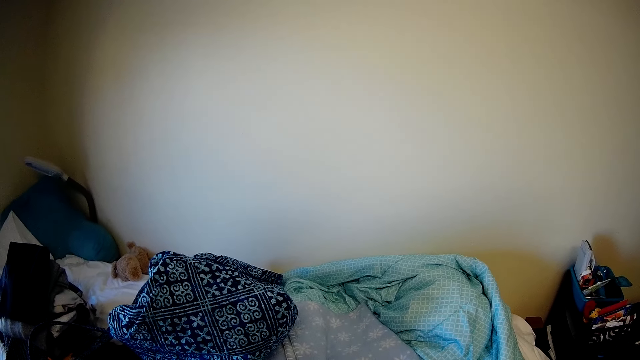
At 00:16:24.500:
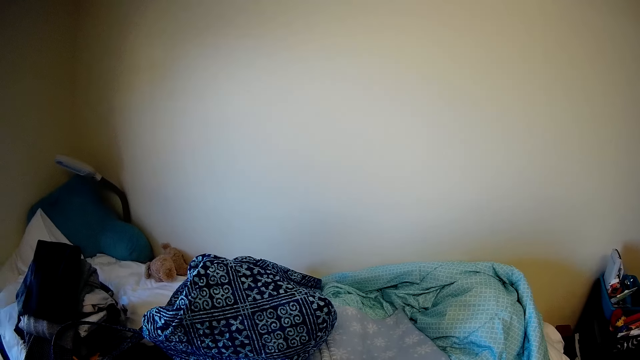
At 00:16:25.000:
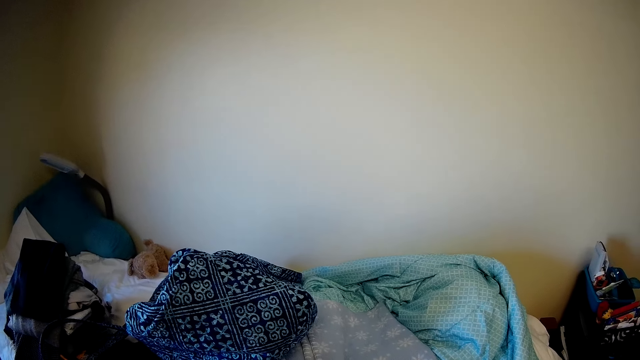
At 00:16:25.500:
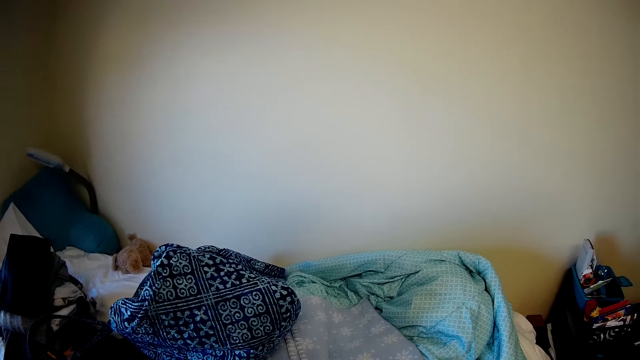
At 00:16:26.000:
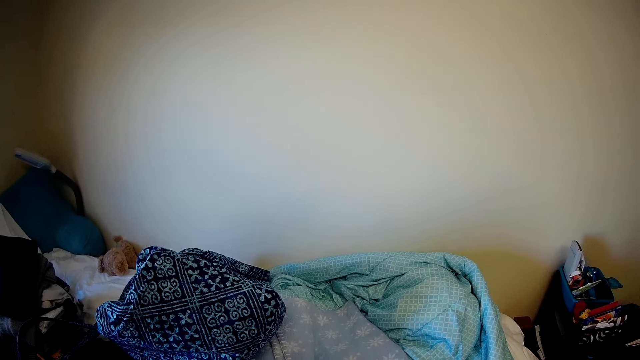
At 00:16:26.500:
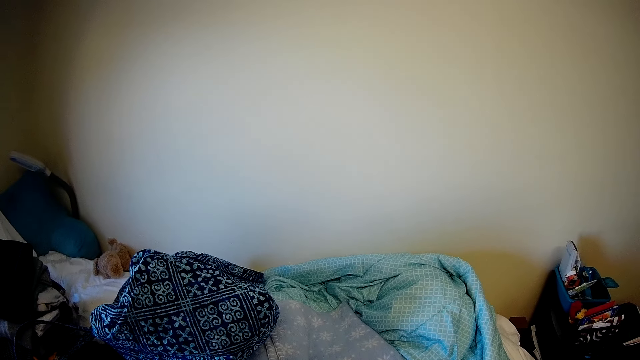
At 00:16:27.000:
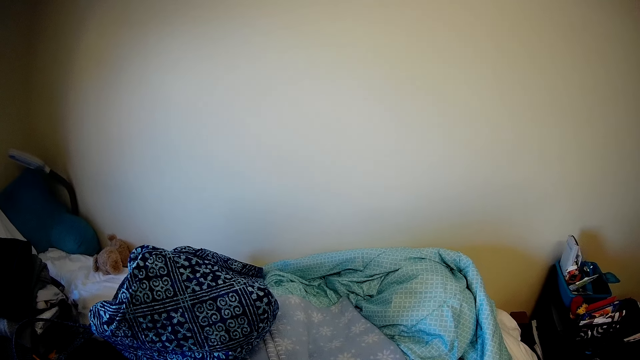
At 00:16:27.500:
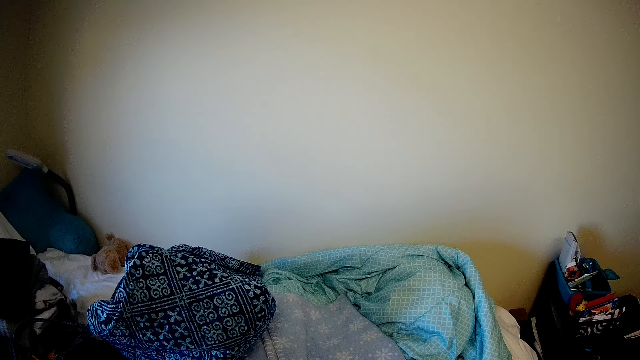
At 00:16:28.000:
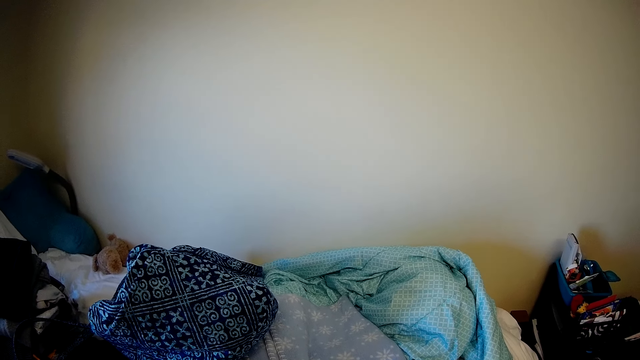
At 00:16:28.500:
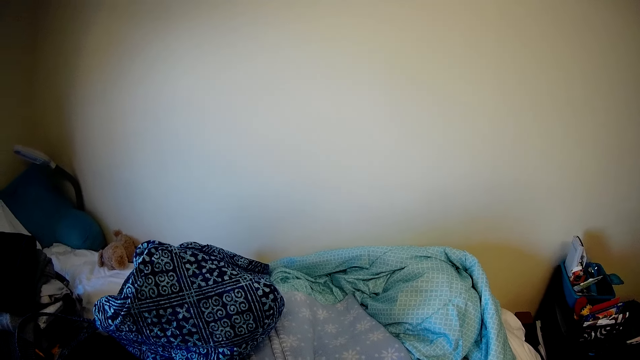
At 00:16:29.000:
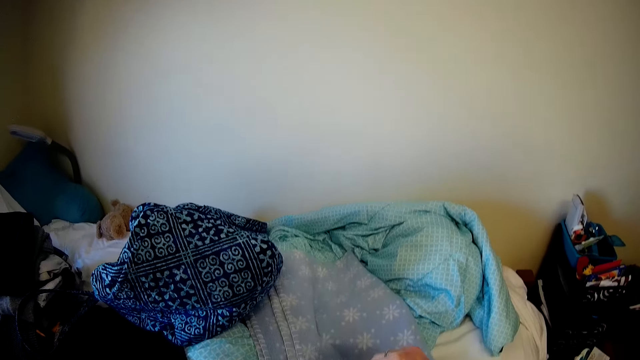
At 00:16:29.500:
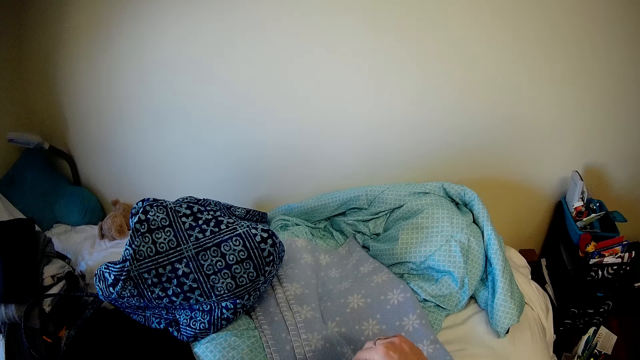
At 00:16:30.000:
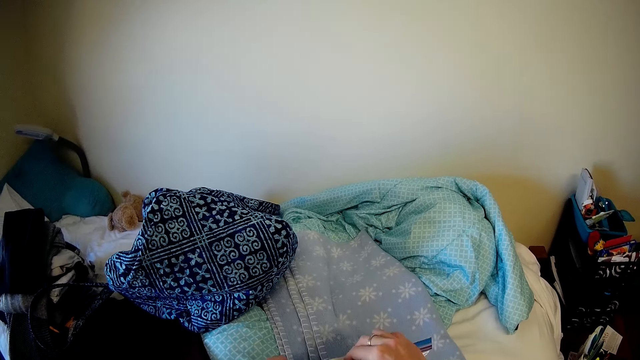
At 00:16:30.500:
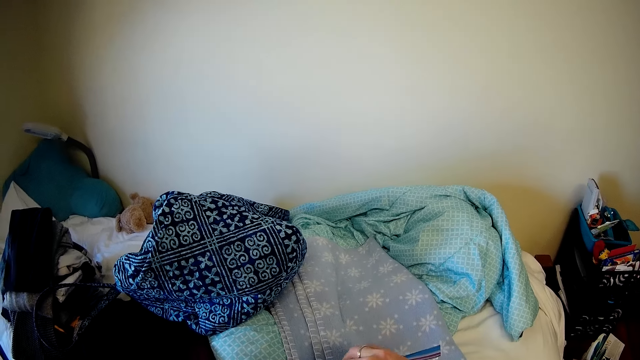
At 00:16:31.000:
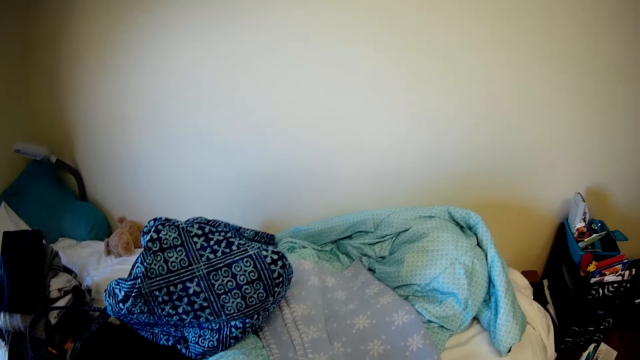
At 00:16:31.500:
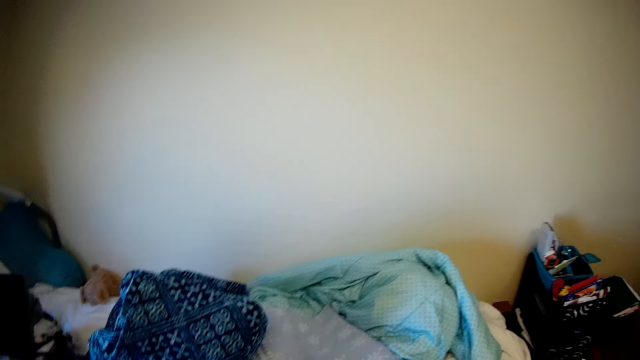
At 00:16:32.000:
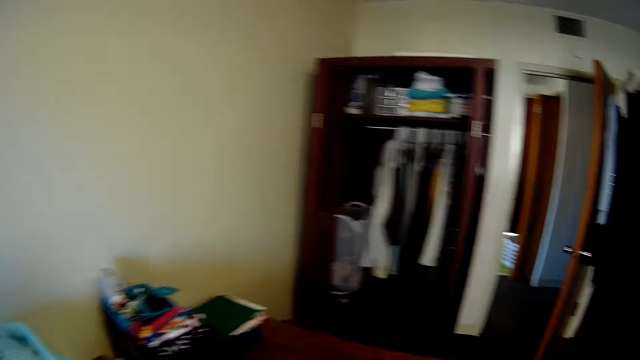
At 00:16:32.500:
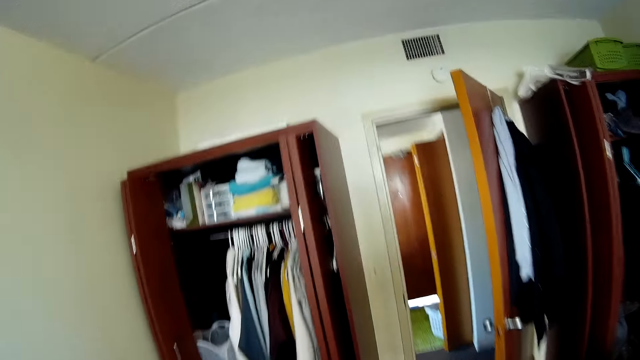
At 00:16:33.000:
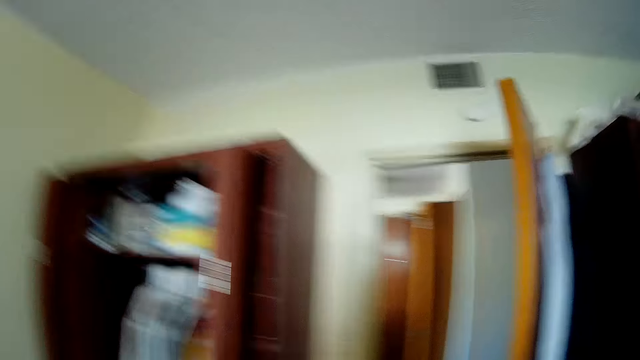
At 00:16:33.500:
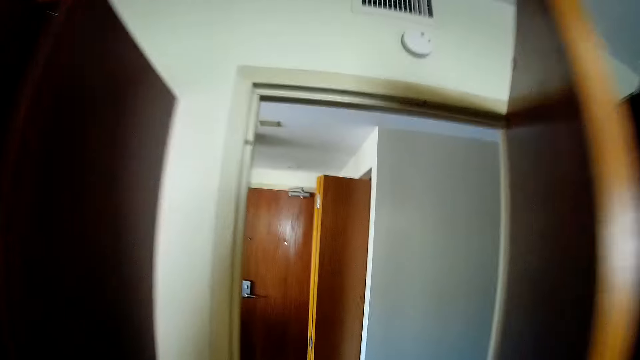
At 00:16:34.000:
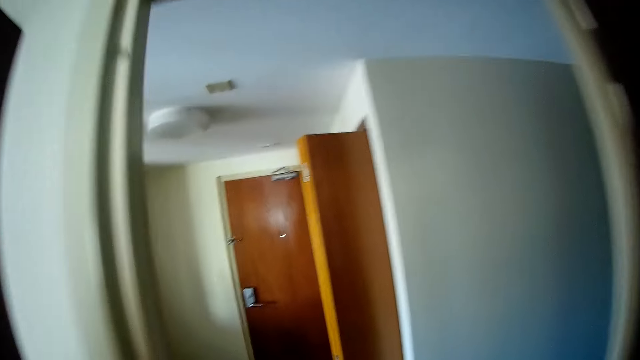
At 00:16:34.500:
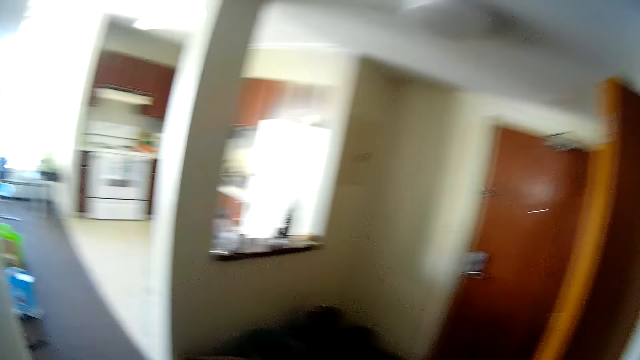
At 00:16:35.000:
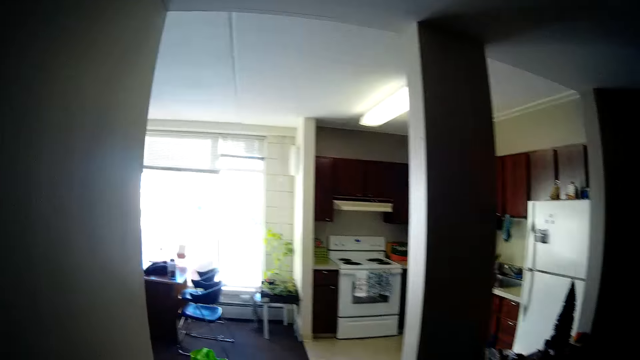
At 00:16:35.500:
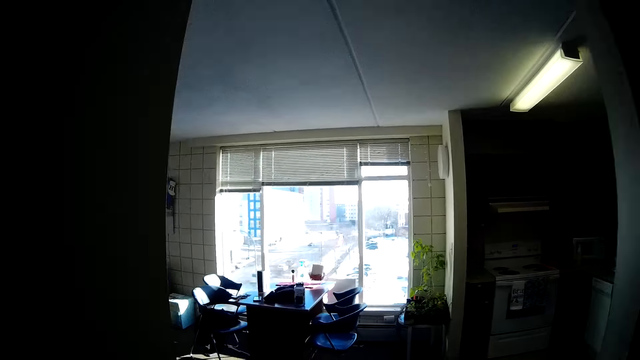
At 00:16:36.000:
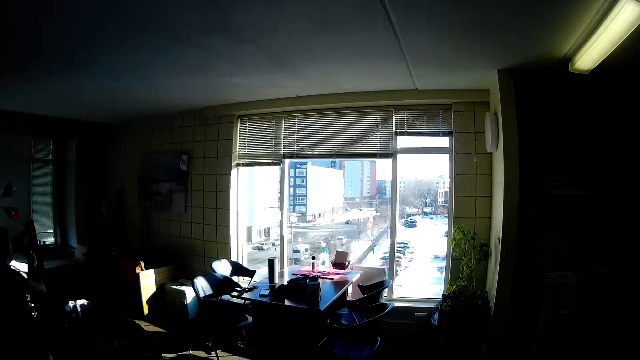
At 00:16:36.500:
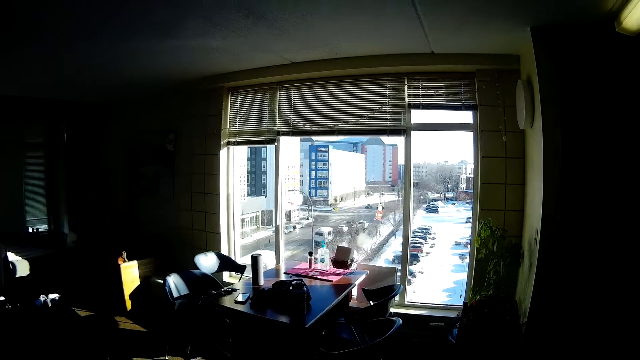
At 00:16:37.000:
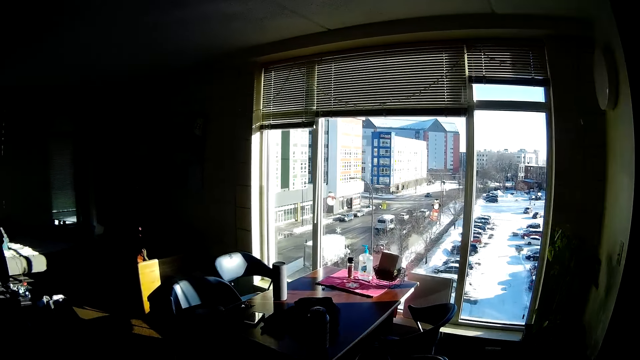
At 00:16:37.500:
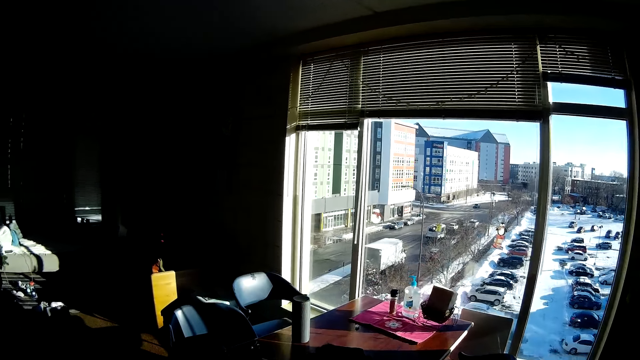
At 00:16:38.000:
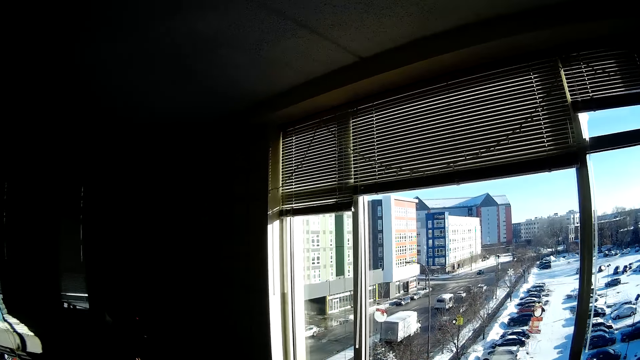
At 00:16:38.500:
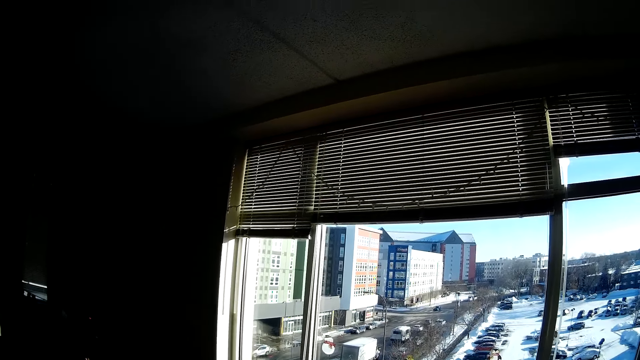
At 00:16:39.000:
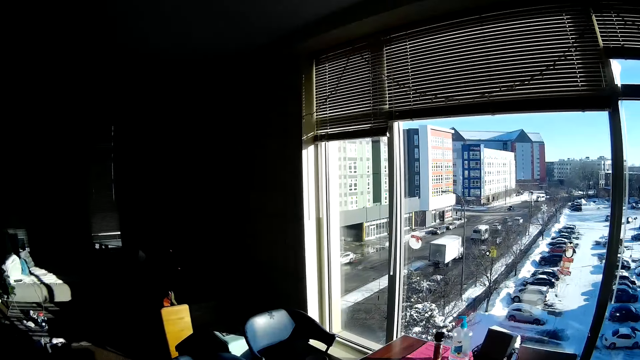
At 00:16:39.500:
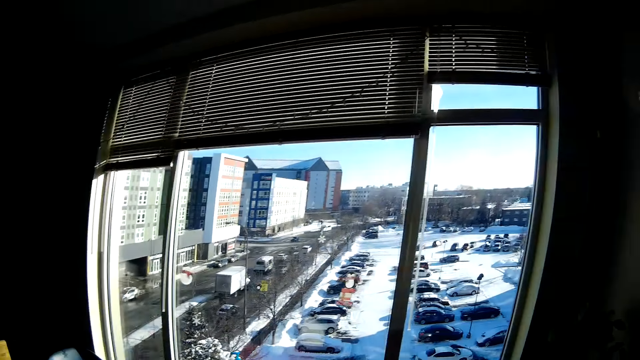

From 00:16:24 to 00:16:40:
The camera wearer stands in the room. They close a paper bag. They walk around the room.

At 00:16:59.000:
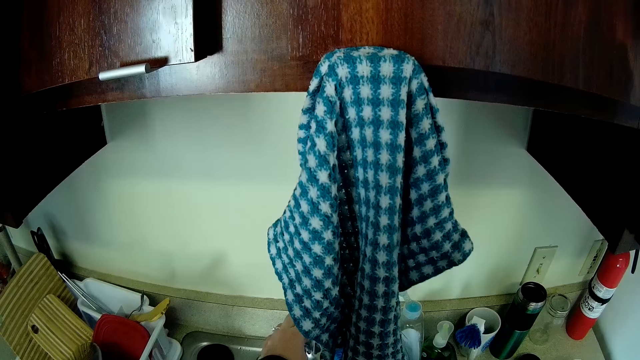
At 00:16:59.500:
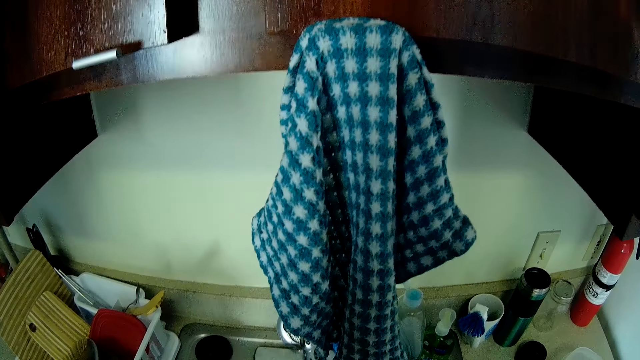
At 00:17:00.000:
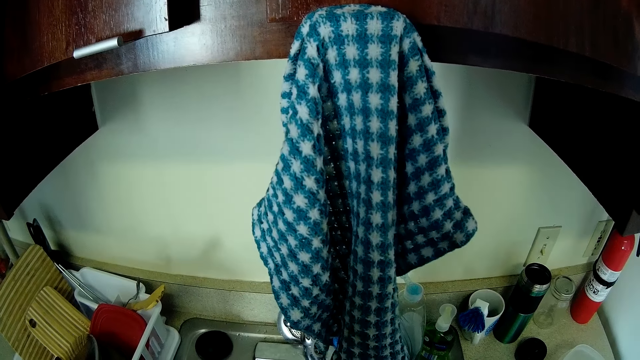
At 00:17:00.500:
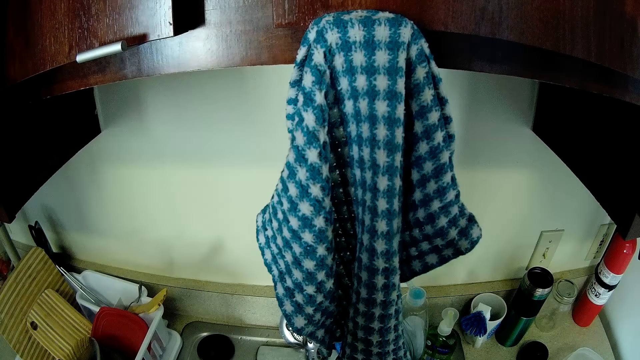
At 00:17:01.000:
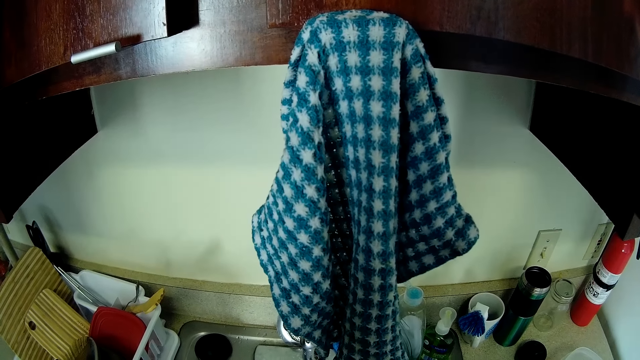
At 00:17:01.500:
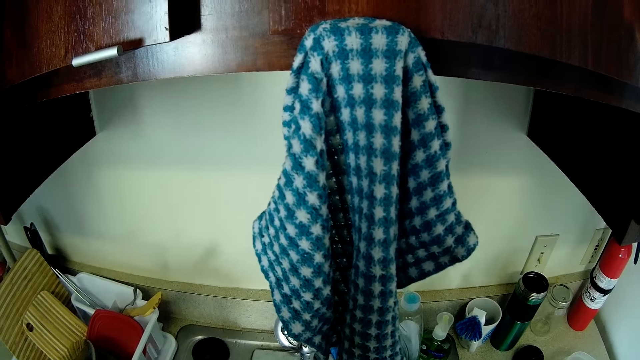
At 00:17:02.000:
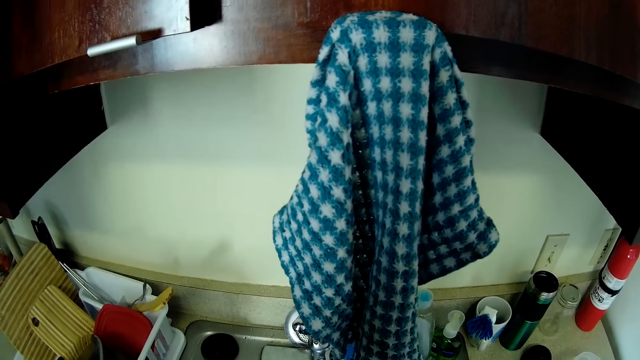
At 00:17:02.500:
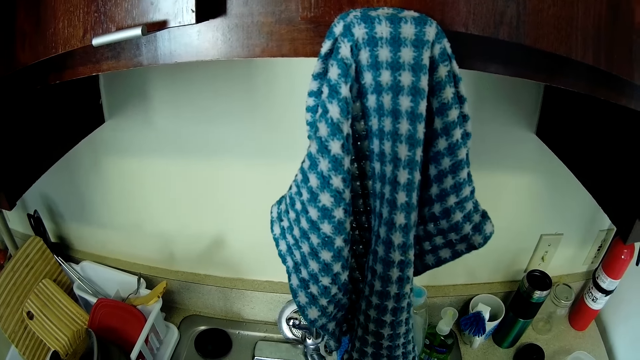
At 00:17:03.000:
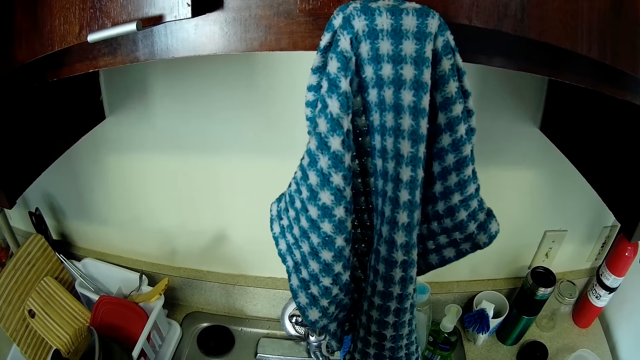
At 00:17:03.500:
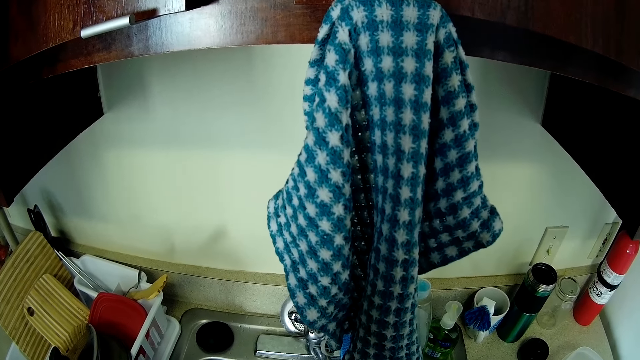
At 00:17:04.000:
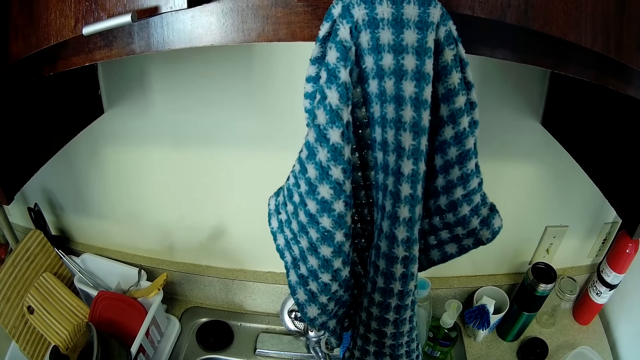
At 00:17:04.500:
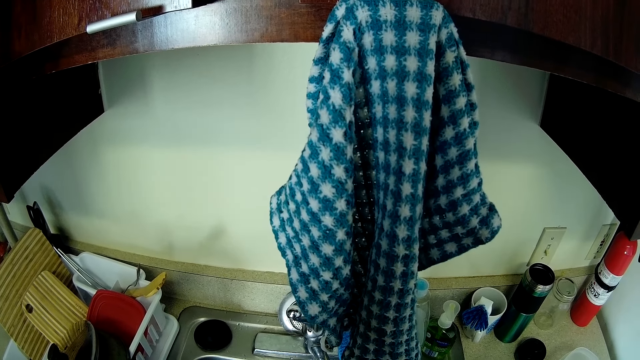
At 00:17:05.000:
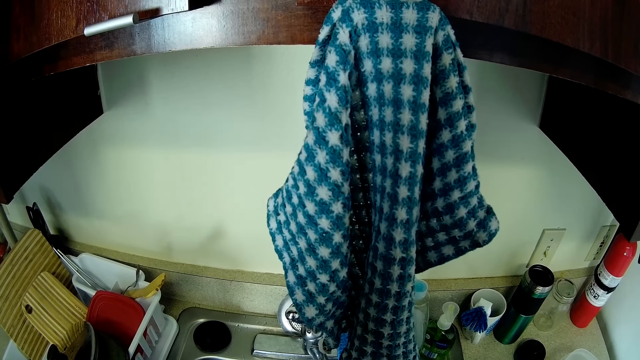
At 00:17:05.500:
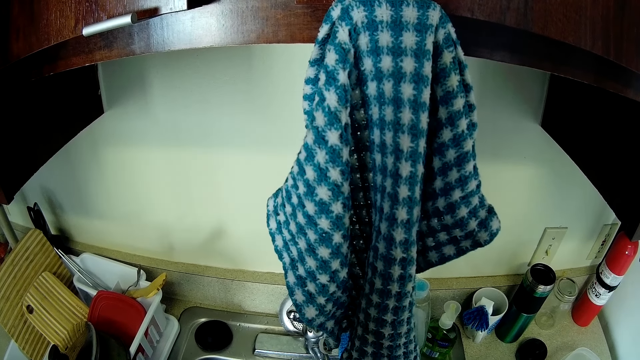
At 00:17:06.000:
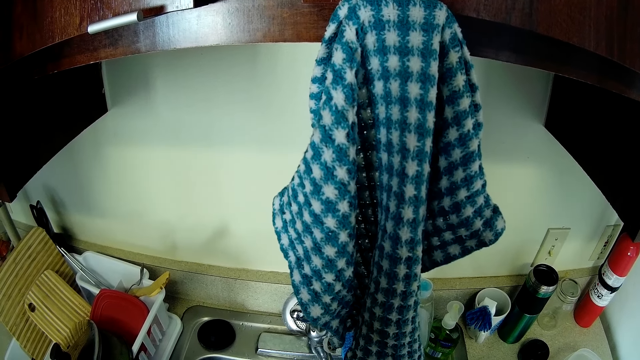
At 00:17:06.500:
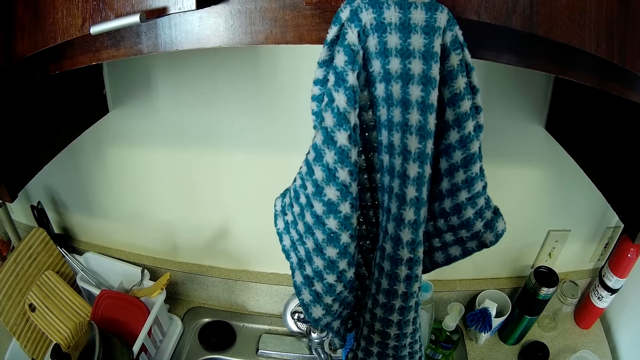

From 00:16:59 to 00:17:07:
The camera wearer touches a tap. They stand in the kitchen.
